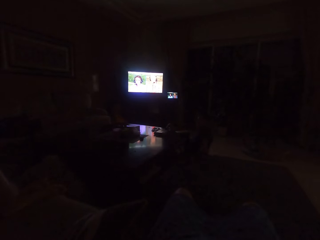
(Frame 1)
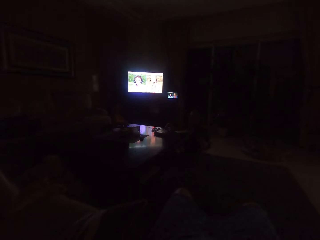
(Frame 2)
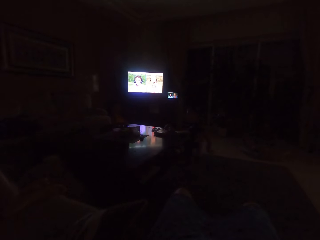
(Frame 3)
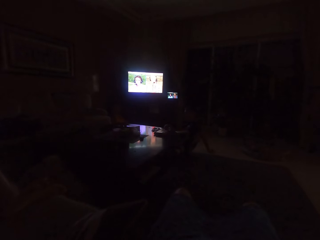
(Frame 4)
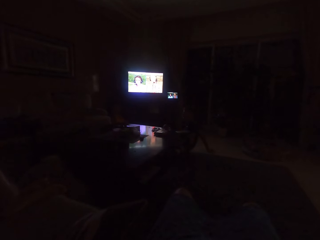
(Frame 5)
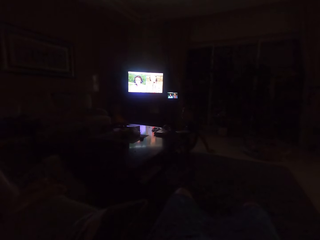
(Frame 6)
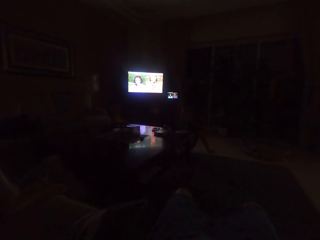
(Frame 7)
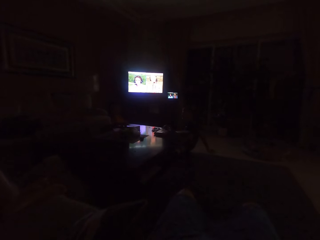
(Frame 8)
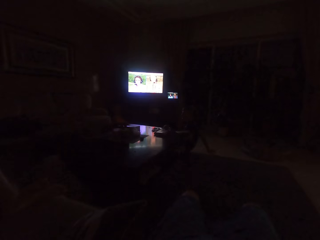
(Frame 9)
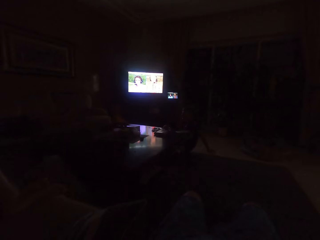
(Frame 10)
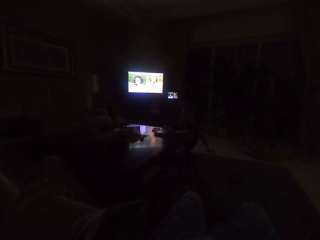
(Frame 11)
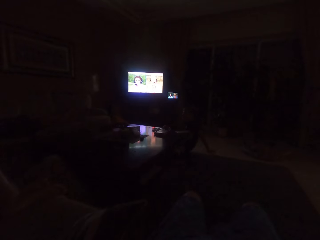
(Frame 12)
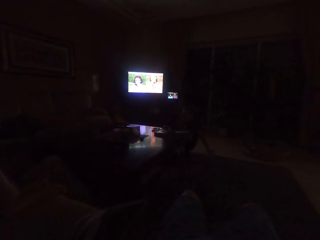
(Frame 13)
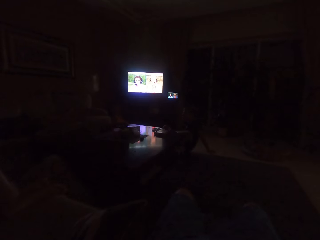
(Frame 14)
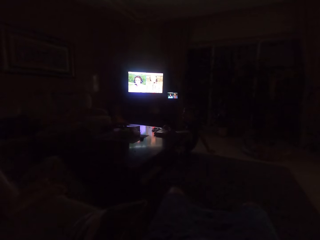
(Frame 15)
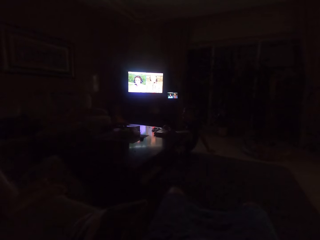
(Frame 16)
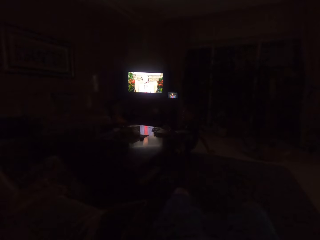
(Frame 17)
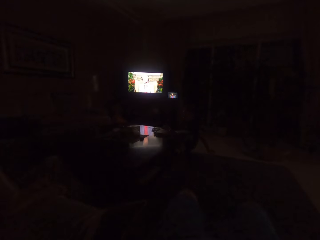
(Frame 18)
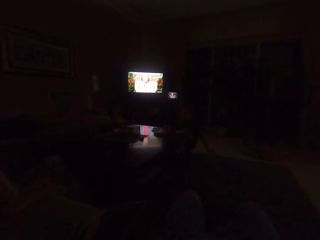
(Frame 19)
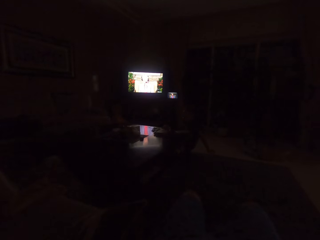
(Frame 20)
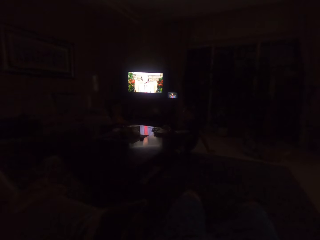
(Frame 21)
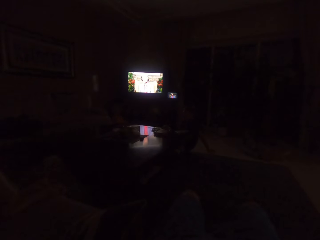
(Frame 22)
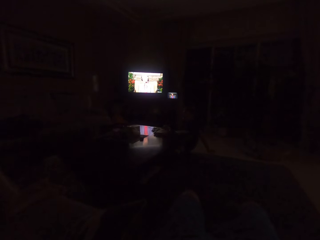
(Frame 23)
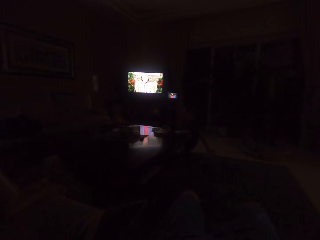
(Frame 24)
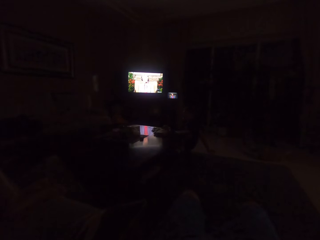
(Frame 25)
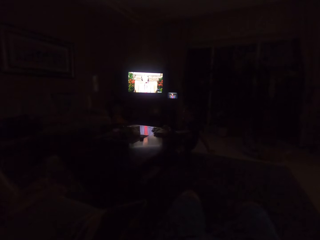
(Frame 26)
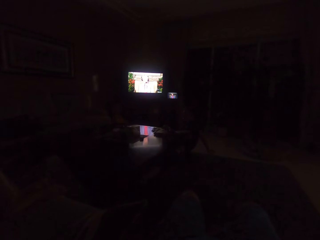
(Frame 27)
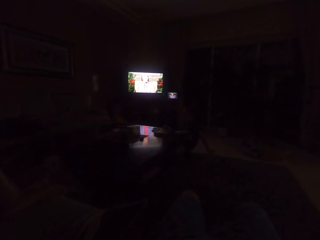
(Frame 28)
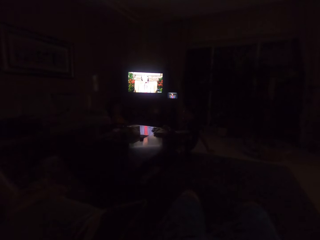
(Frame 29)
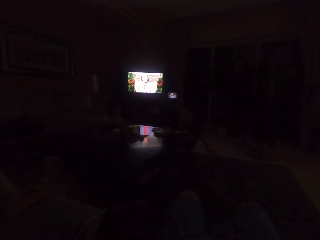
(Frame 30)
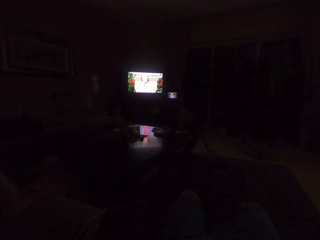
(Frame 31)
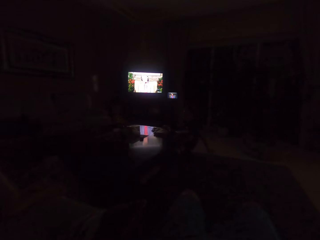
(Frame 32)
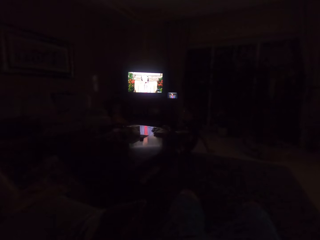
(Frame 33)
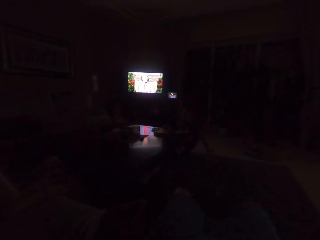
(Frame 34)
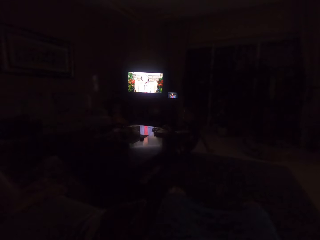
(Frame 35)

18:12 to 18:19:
A man sits upright.

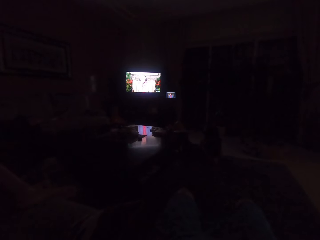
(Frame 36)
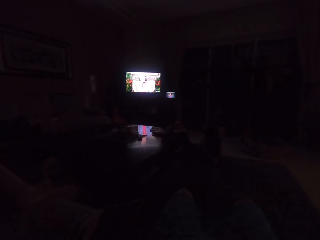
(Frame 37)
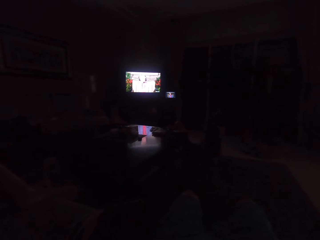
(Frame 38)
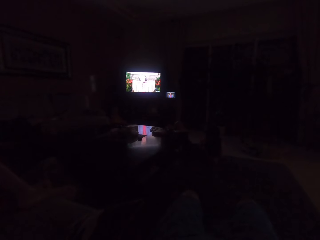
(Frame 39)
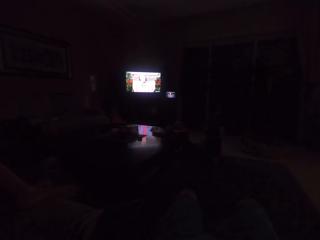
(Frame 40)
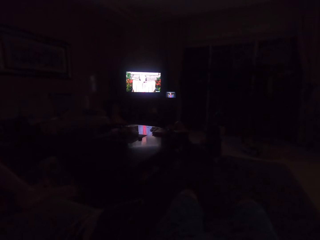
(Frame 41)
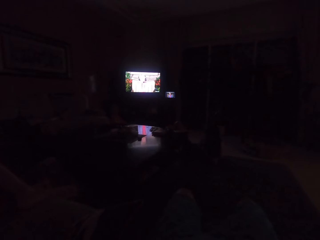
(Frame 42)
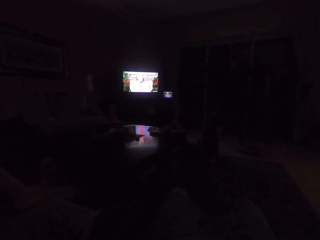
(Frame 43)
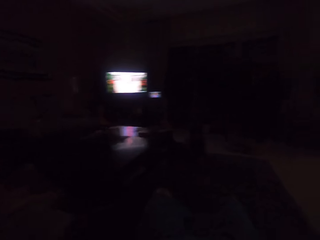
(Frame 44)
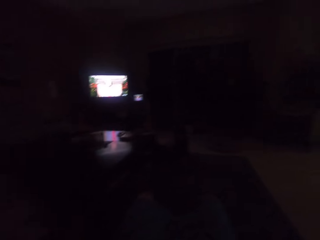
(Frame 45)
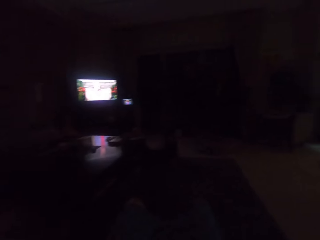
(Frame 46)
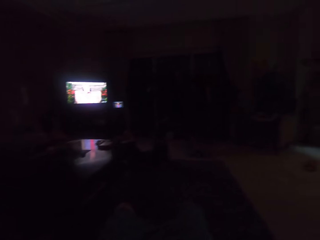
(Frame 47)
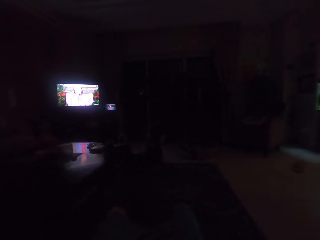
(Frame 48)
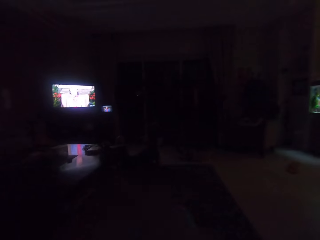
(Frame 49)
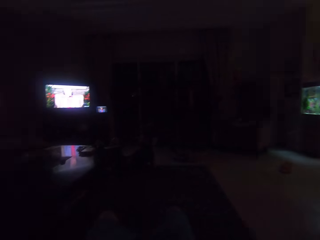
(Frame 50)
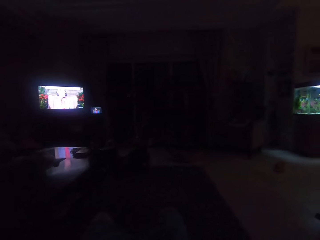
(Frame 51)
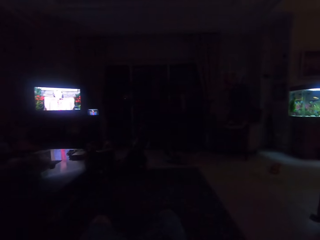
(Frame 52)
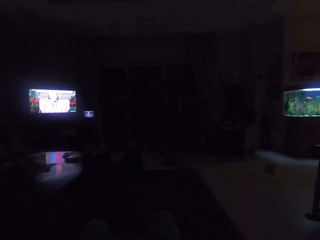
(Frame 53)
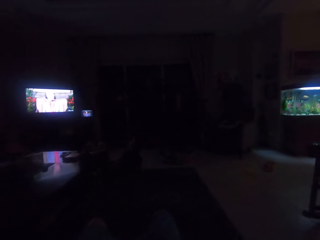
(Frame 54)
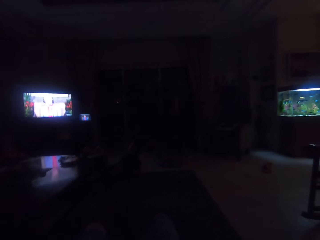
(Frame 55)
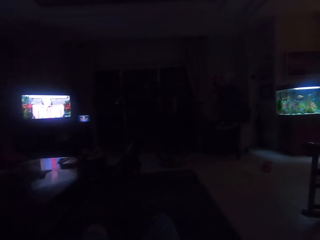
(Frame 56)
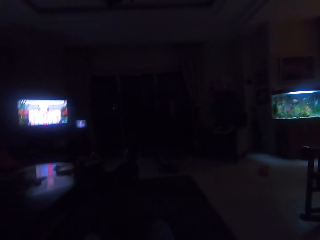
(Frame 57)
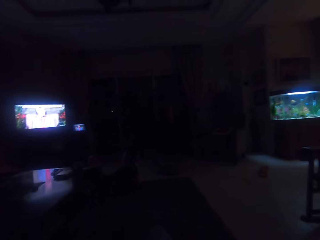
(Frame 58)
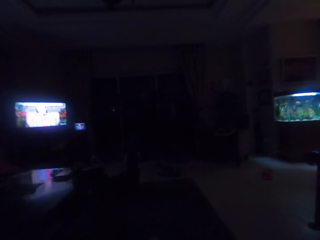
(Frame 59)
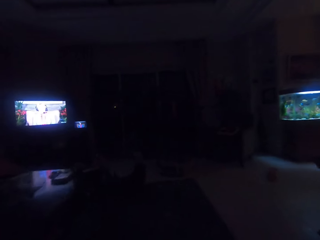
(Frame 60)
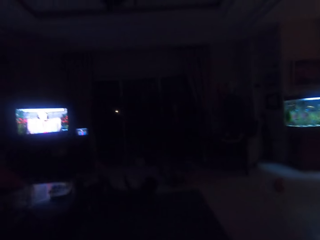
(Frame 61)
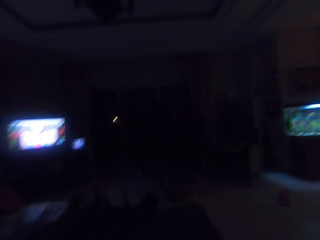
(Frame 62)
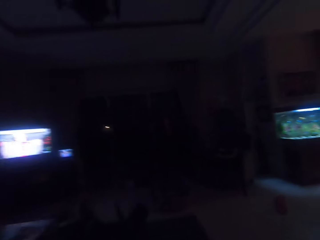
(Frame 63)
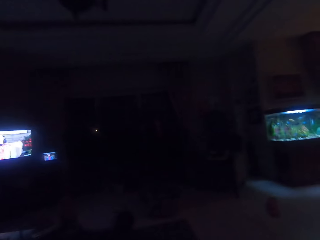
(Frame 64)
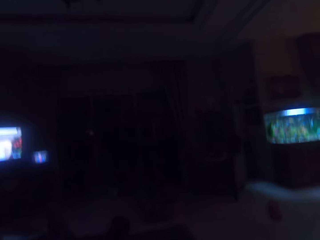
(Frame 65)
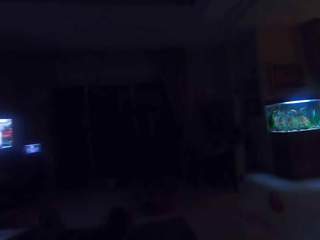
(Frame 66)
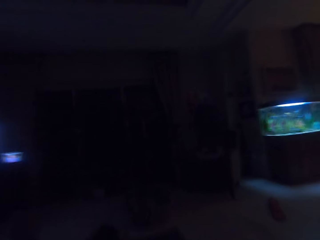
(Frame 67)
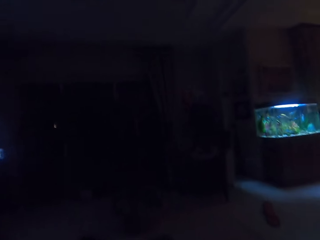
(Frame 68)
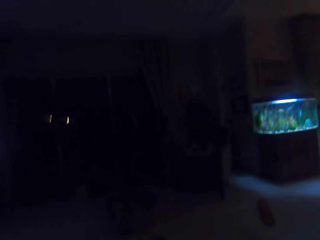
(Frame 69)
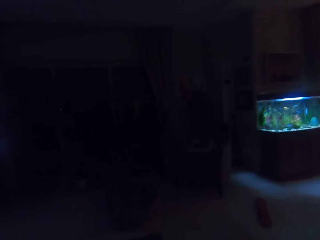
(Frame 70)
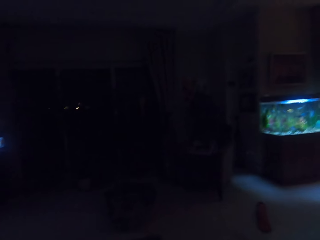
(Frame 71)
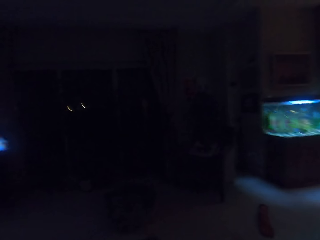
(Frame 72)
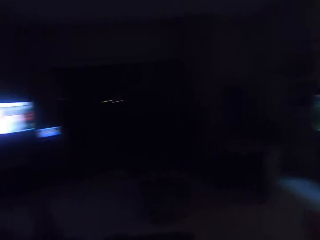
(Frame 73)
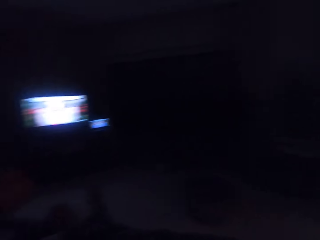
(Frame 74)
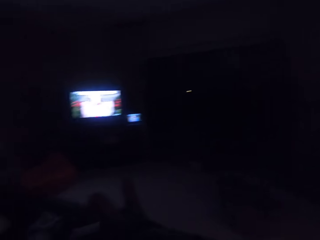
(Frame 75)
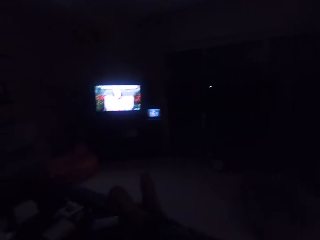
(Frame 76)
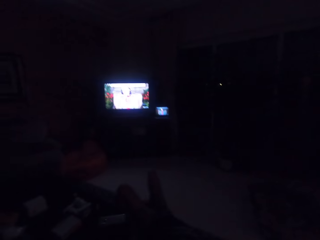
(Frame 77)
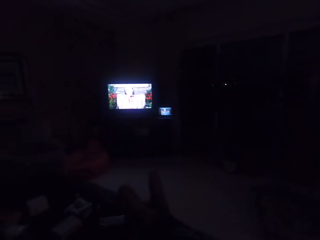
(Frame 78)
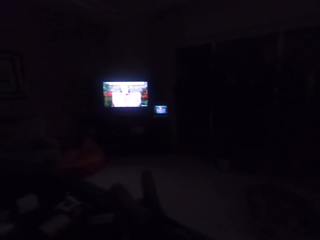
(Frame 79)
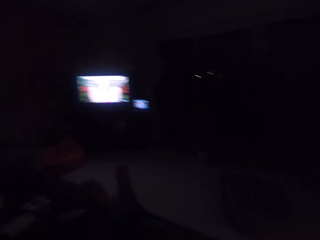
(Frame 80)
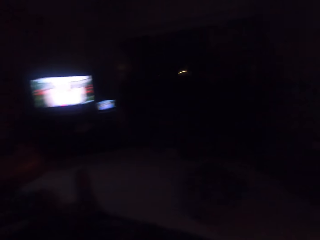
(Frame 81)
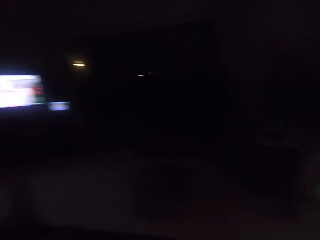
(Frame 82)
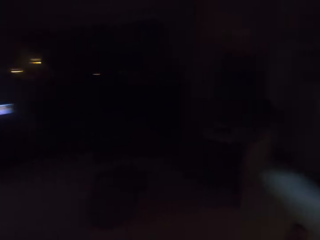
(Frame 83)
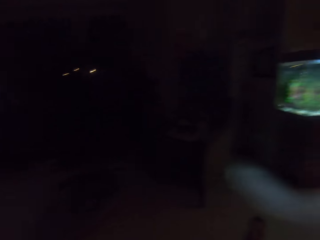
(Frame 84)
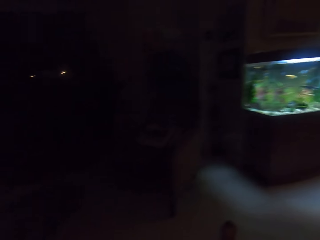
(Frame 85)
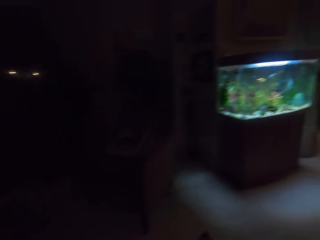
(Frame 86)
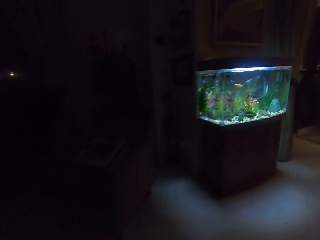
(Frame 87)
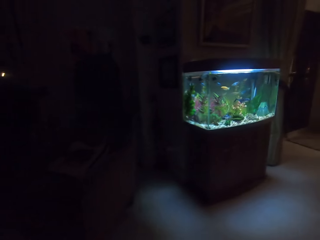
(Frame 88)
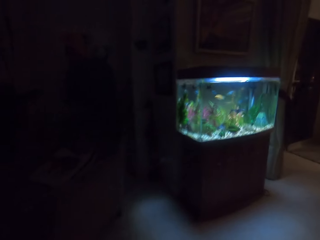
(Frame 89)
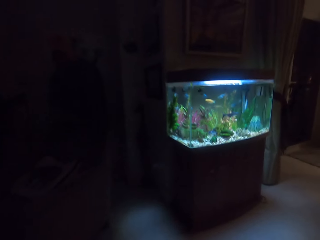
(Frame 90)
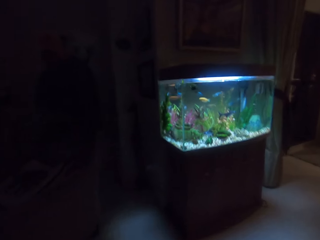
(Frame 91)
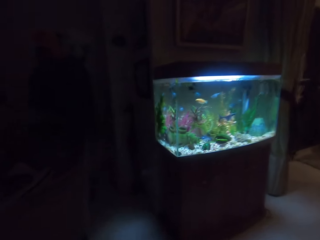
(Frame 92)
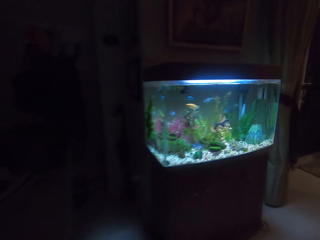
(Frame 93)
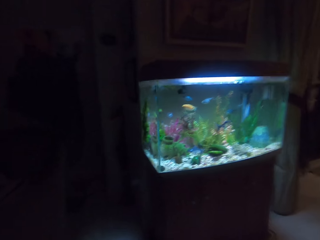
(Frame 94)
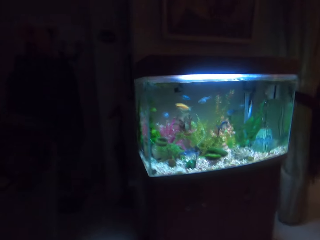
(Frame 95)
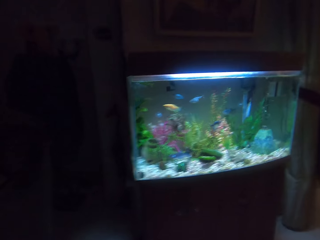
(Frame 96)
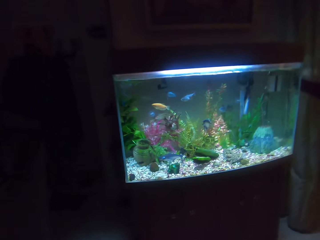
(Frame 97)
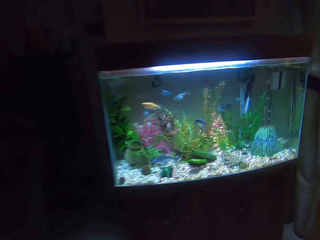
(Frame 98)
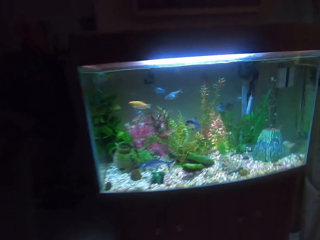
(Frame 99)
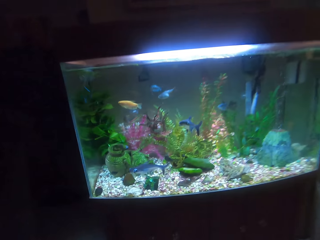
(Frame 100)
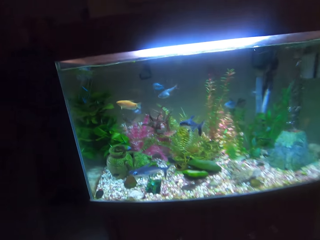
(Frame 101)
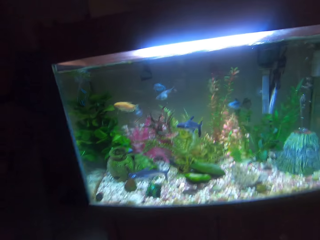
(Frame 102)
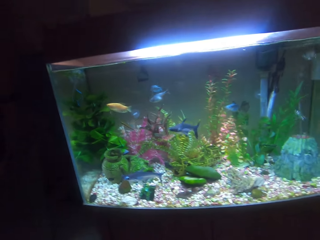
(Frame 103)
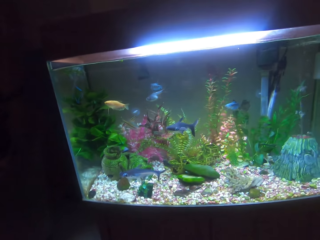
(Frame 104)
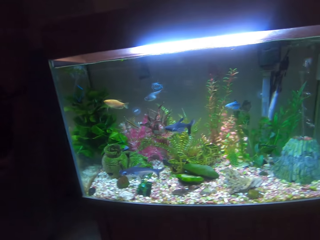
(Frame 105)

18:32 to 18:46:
The camera wearer looks around. They walk around. They look at the aquarium.
